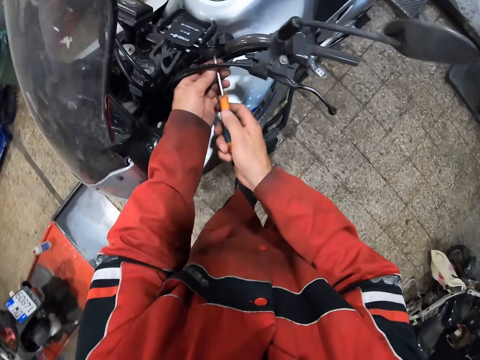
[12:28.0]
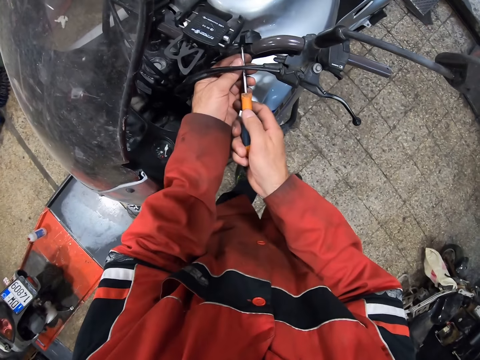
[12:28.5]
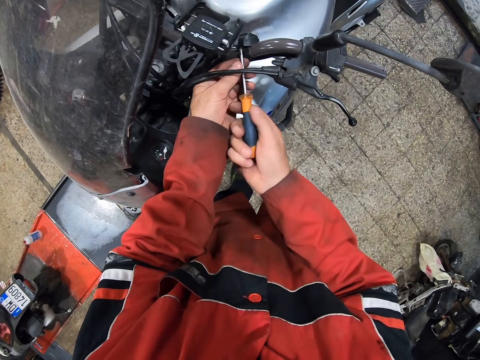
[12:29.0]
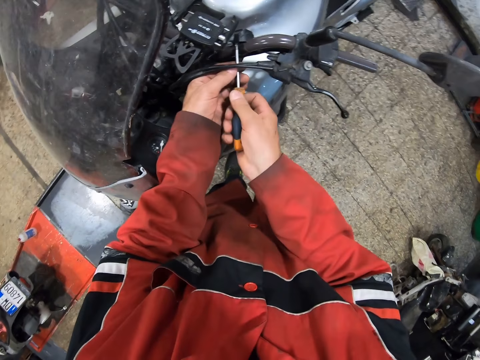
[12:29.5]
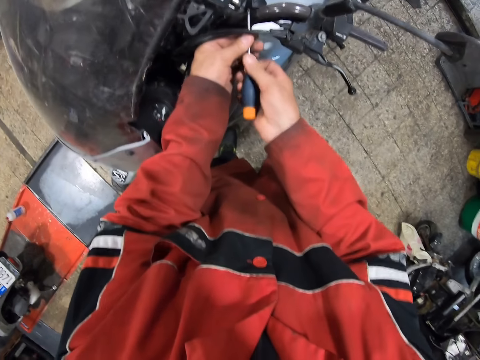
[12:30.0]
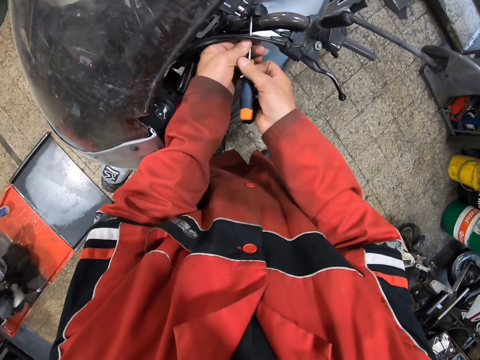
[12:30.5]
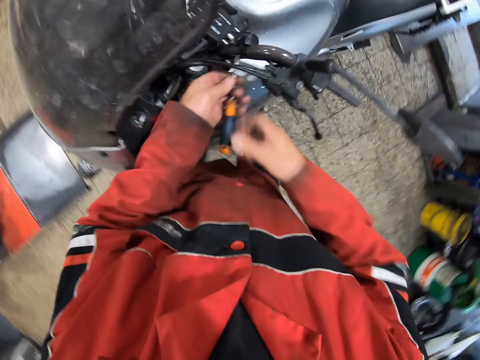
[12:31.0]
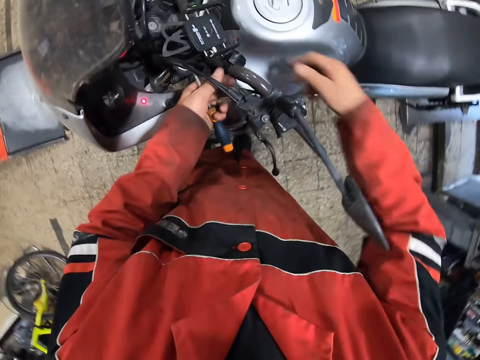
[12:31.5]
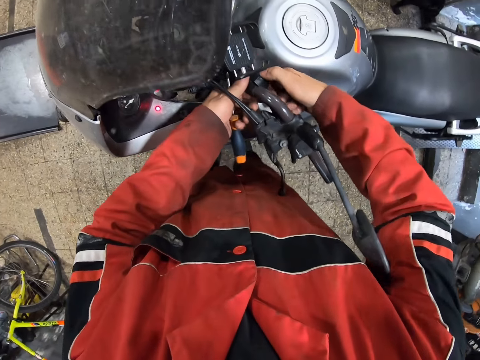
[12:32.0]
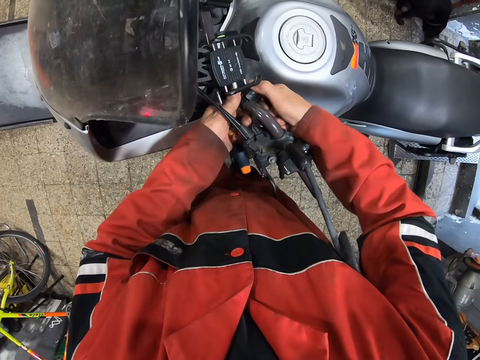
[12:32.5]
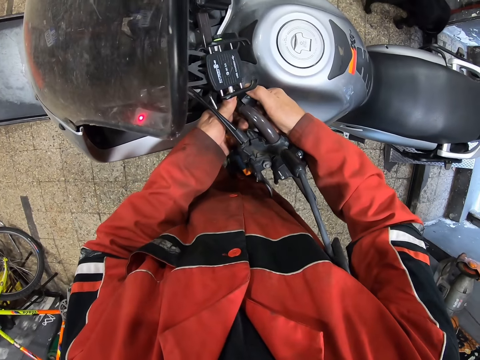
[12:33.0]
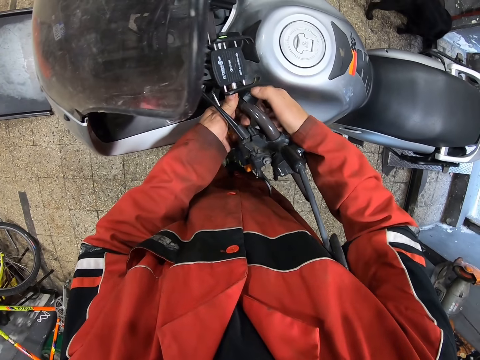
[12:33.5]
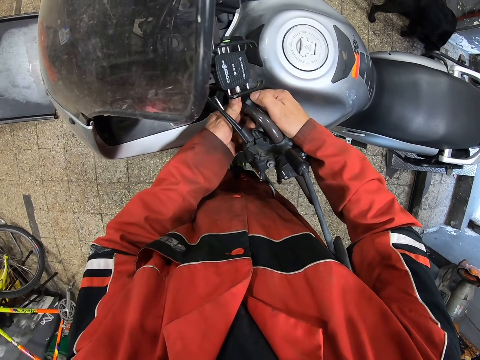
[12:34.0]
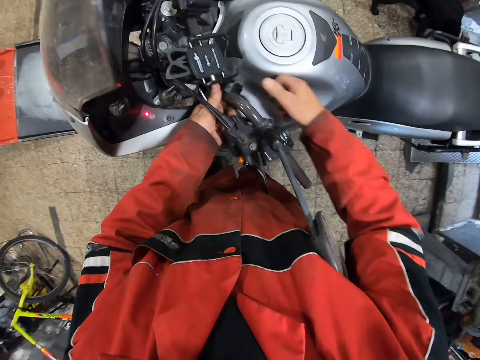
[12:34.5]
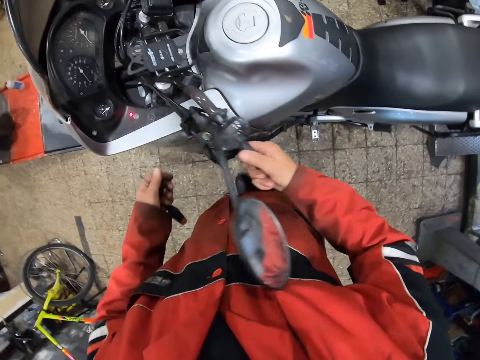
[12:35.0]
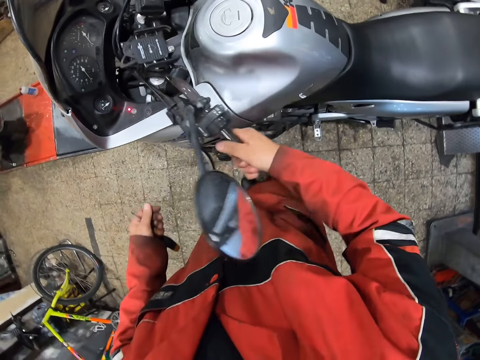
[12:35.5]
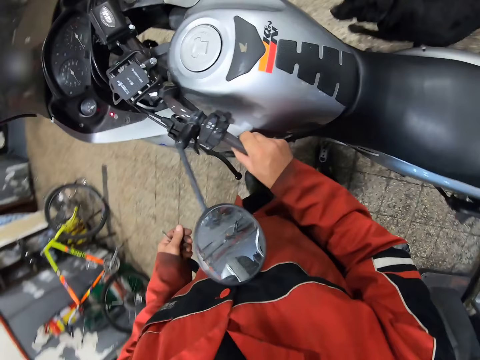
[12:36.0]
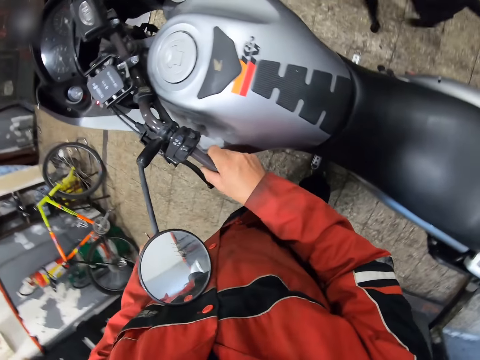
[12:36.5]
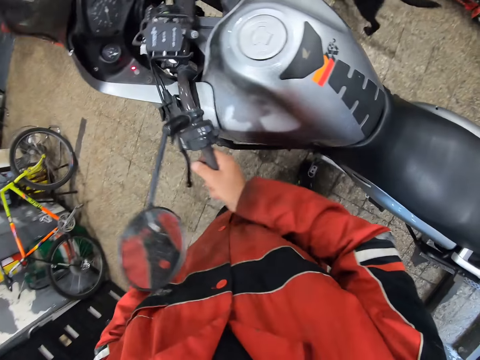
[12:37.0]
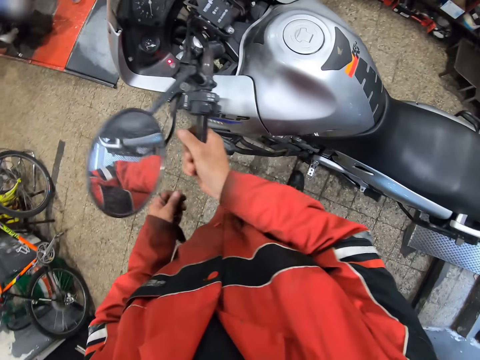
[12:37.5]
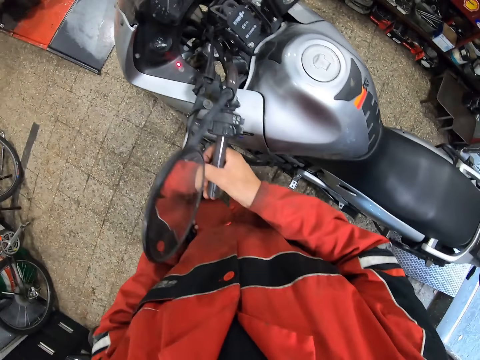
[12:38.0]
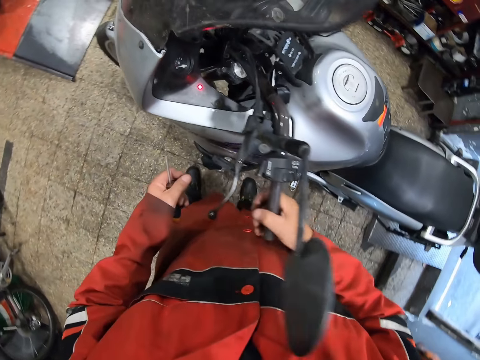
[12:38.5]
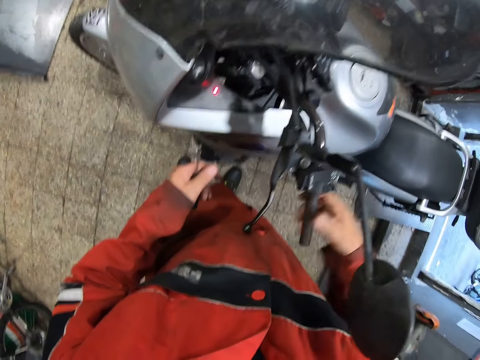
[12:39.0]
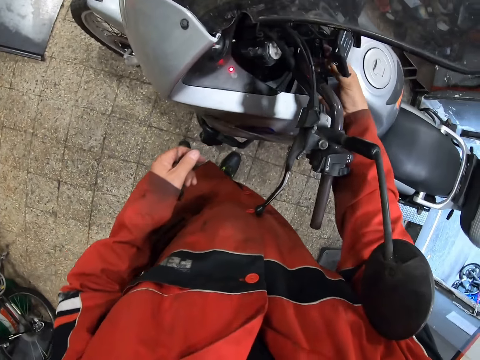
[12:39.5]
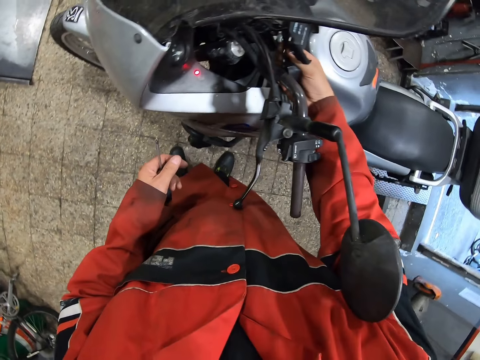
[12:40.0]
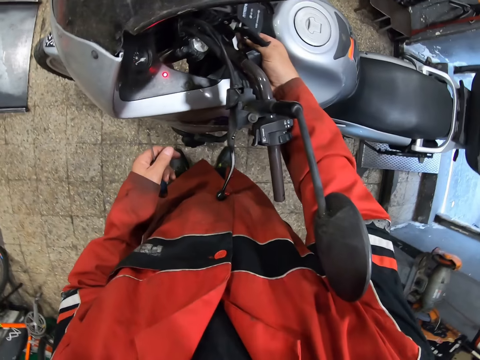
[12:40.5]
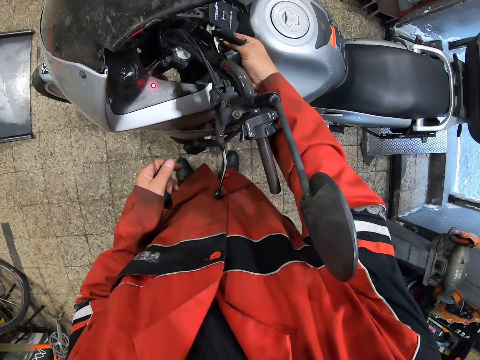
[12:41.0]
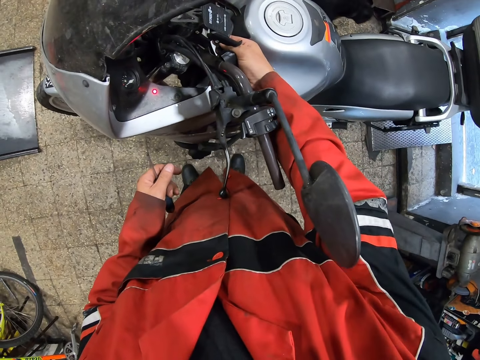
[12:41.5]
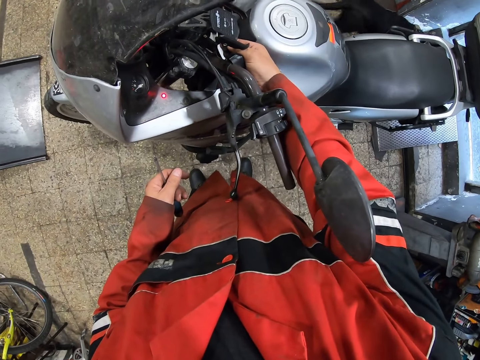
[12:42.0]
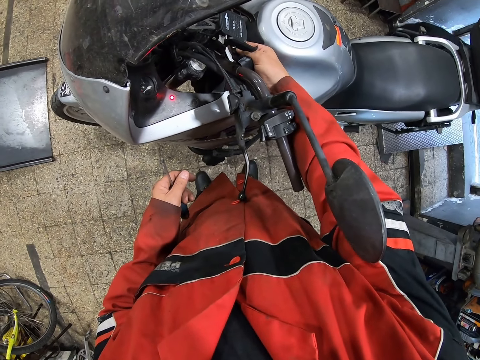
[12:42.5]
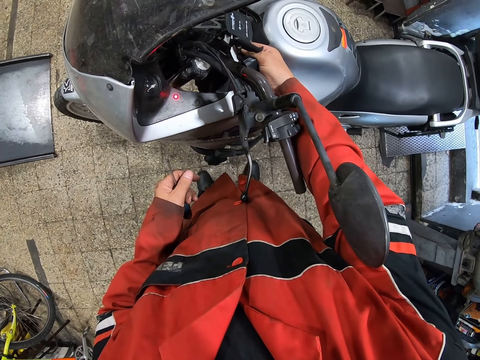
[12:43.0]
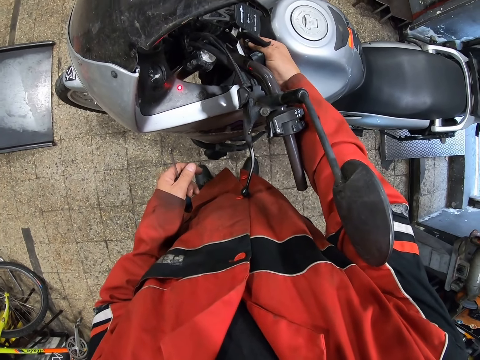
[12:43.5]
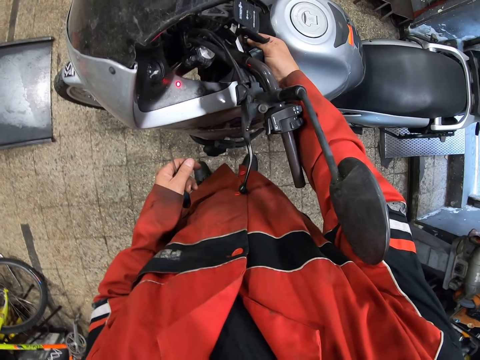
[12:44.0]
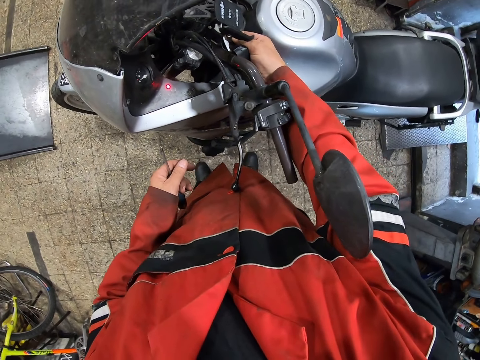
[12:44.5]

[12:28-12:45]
The camera wearer holds the screwdriver with both hands. He screws the motorcycle handle with the screwdriver with both hands. He moves the hand. He fixes the motorcycle. He touches the handlebar. He holds the motorcycle handle with his right hand. He turns the motorcycle with the handle in his right hand. He touches the motorcycle with his right hand.

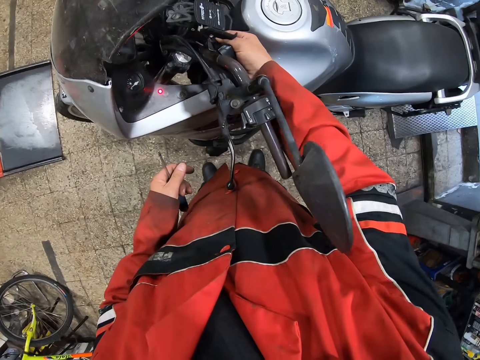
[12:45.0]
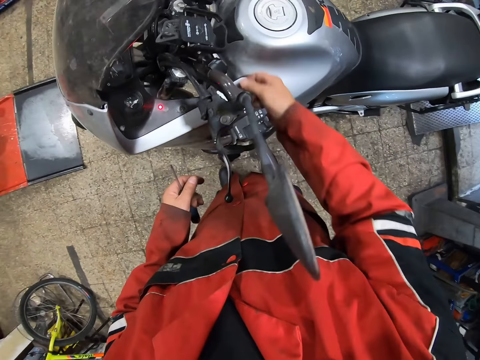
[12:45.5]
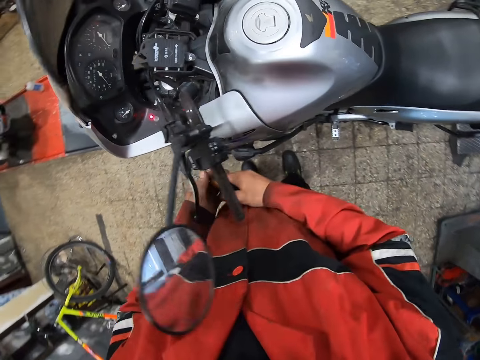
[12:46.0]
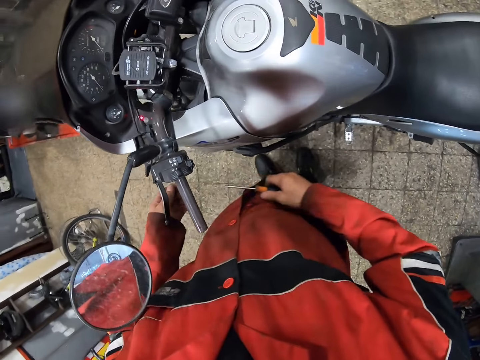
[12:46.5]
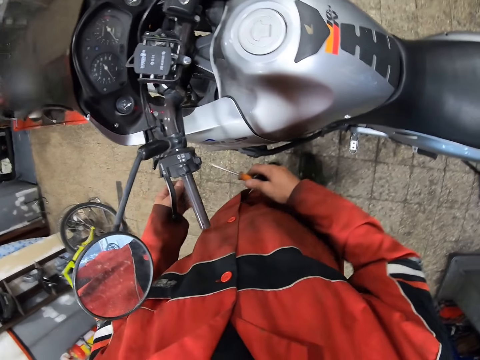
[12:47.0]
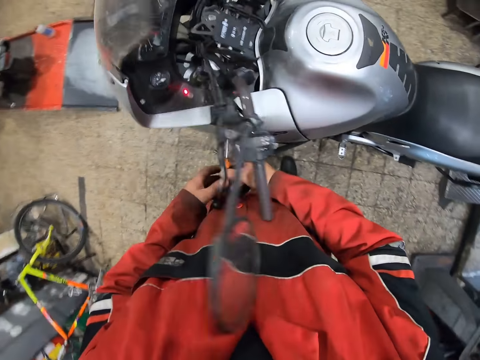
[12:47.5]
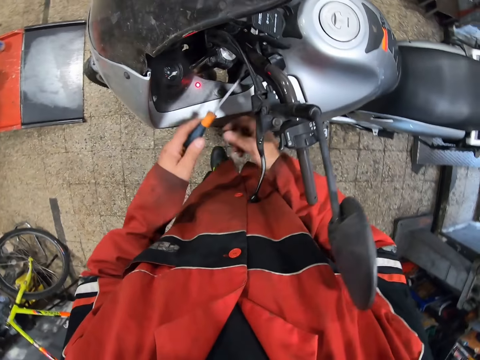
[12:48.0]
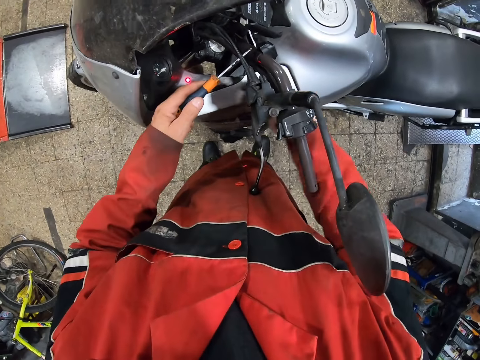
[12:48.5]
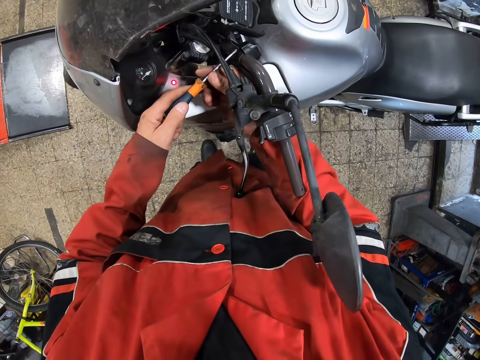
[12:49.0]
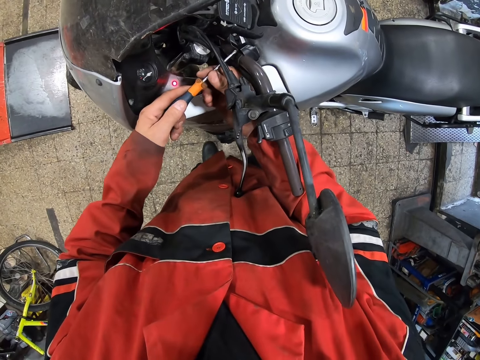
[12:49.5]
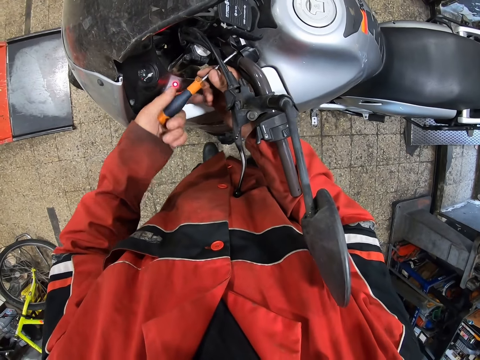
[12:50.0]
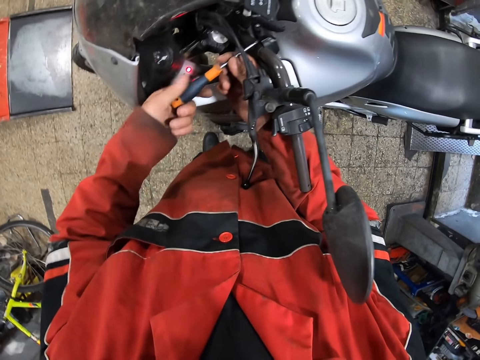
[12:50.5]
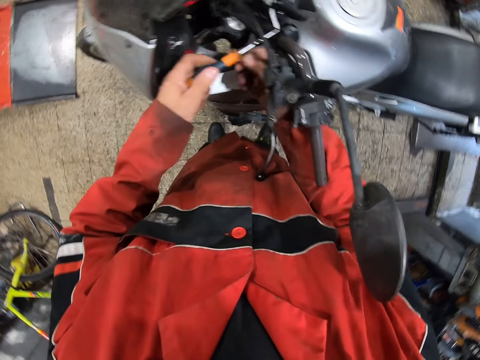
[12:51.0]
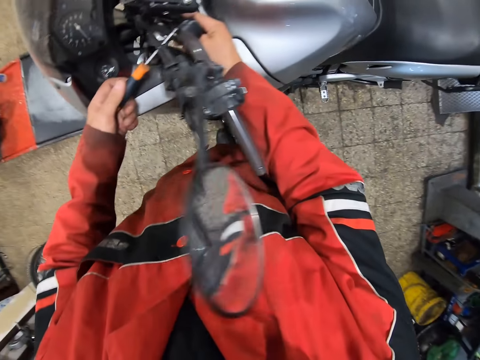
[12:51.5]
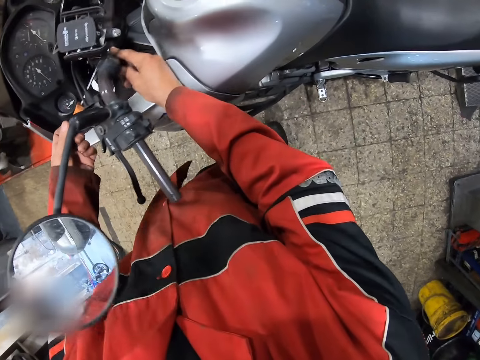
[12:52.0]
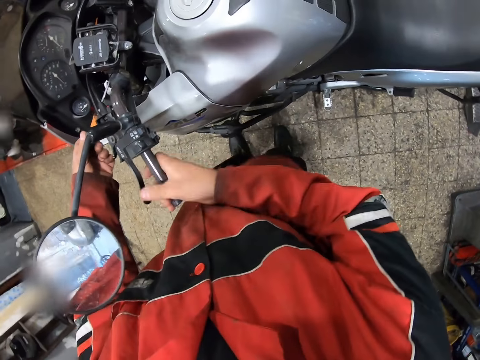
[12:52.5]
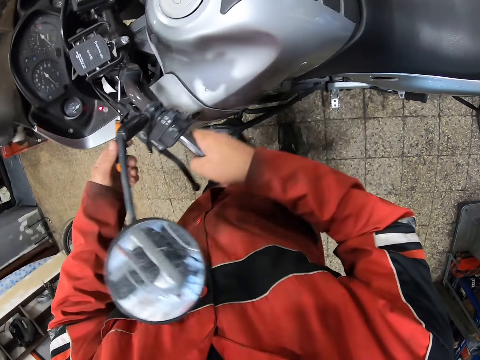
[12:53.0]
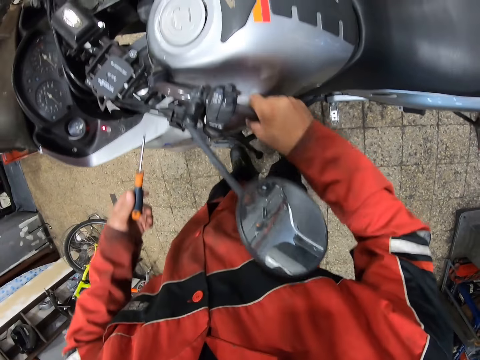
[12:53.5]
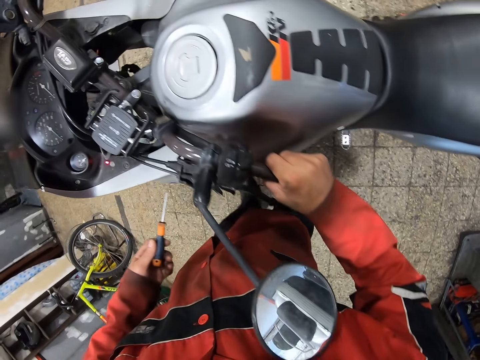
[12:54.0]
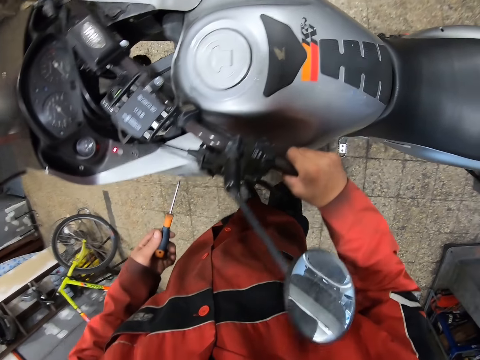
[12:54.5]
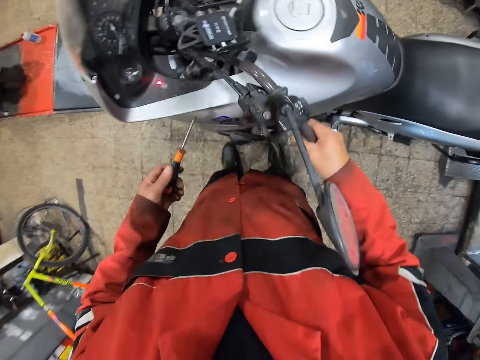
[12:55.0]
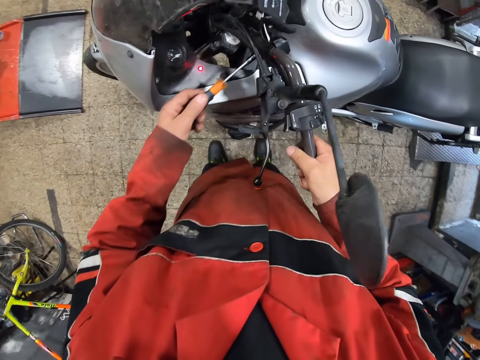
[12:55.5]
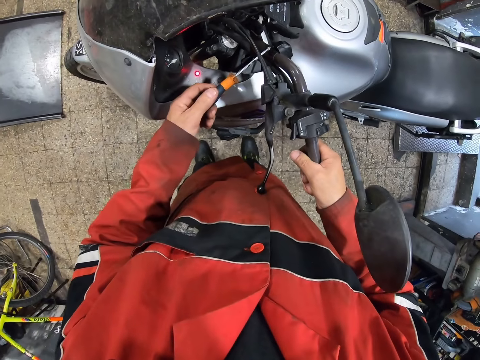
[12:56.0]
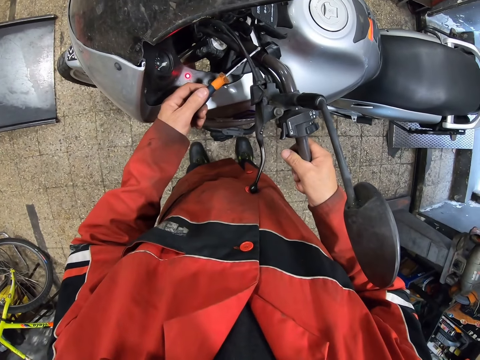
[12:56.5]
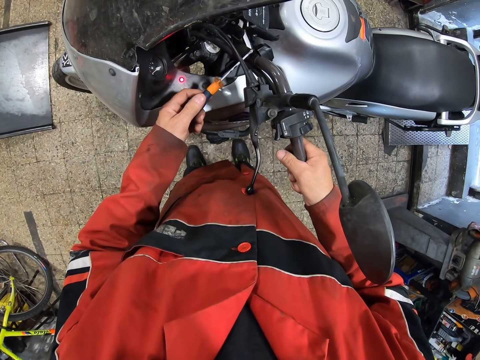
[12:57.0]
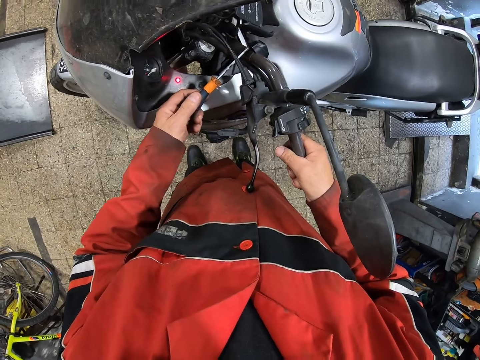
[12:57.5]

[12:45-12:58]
The camera wearer moves the hand. He passes the screwdriver to his left hand with his right hand. He screws the motorcycle handle with the screwdriver in both hands. He turns the motorcycle with the handle in his right hand. He screws the motorcycle handle with the screwdriver in his left hand.
